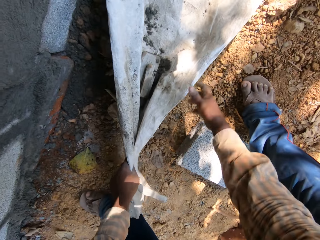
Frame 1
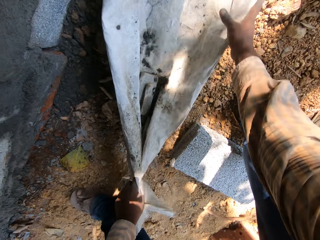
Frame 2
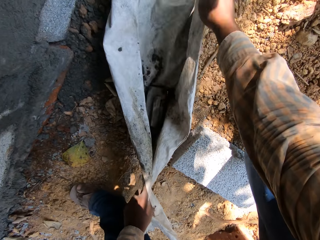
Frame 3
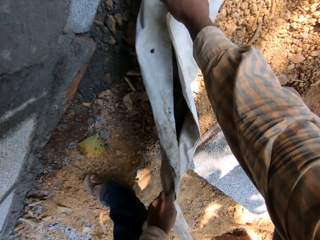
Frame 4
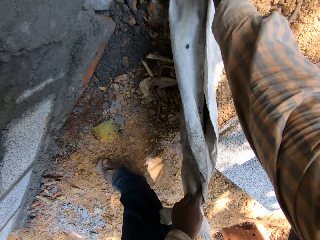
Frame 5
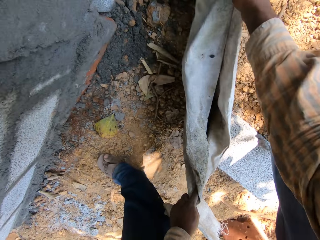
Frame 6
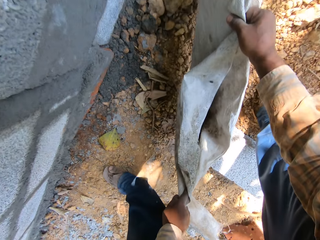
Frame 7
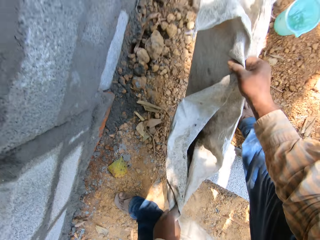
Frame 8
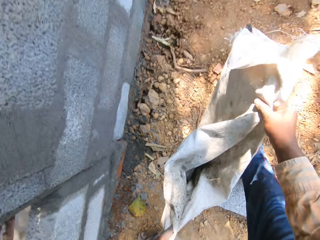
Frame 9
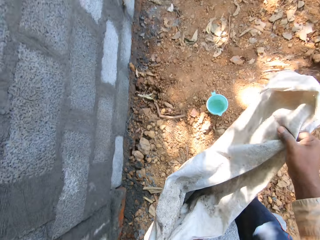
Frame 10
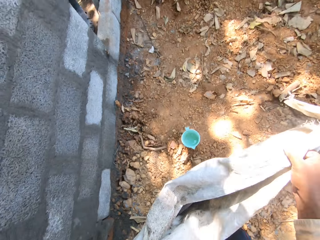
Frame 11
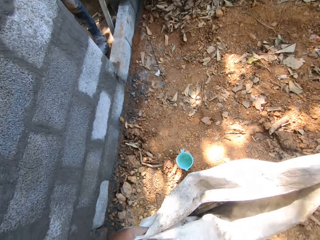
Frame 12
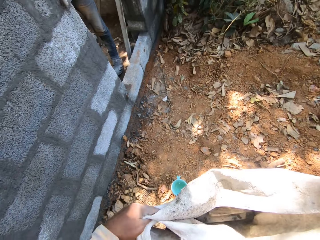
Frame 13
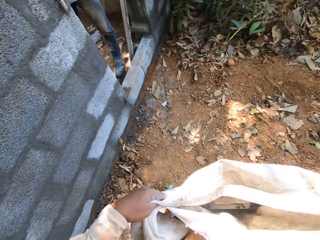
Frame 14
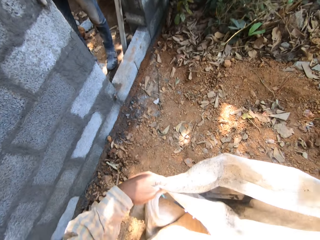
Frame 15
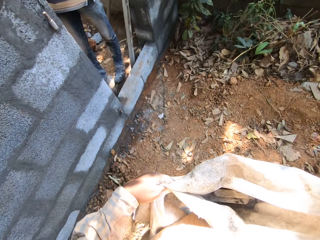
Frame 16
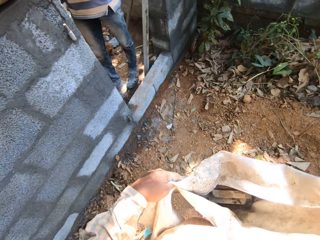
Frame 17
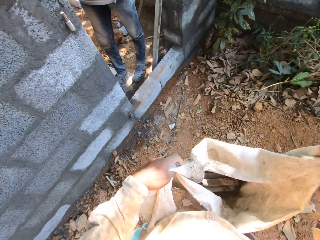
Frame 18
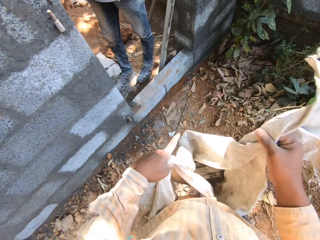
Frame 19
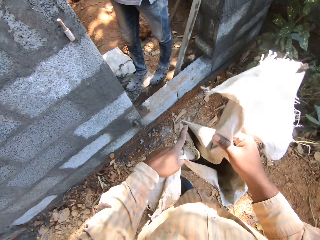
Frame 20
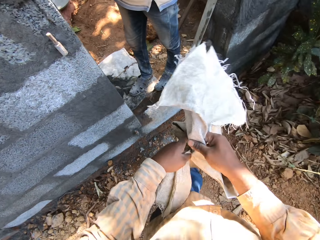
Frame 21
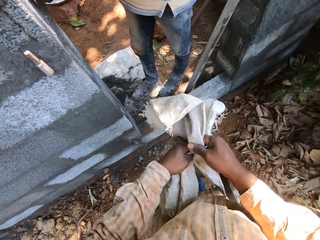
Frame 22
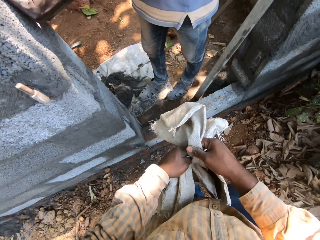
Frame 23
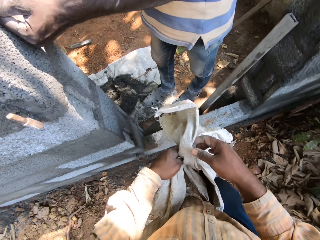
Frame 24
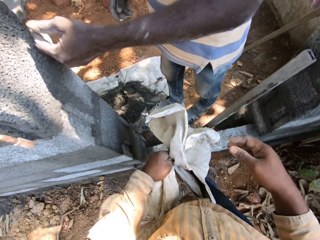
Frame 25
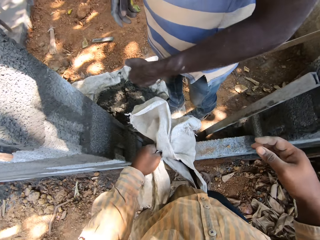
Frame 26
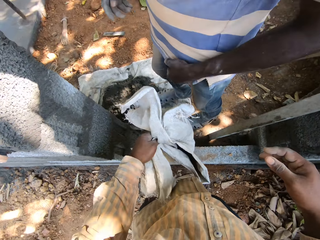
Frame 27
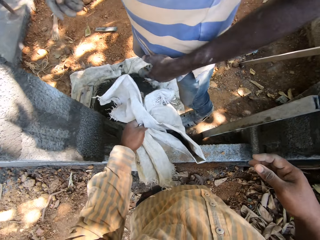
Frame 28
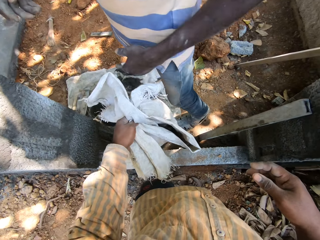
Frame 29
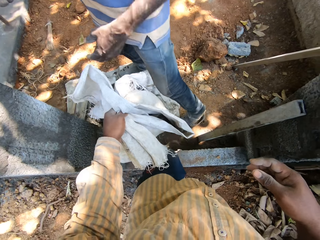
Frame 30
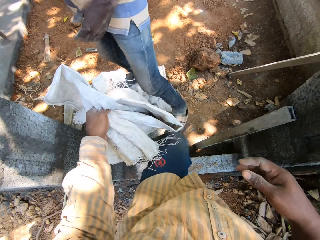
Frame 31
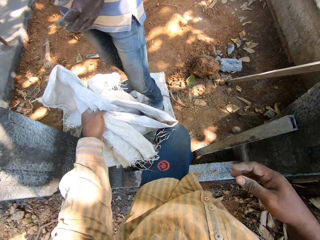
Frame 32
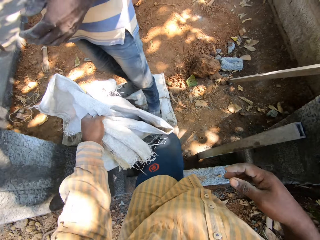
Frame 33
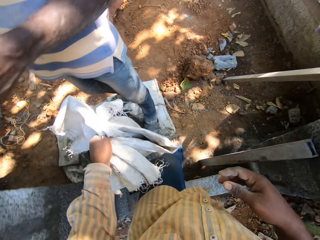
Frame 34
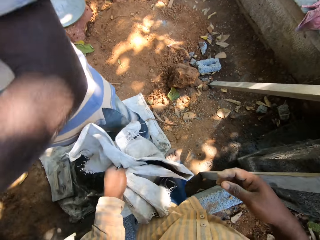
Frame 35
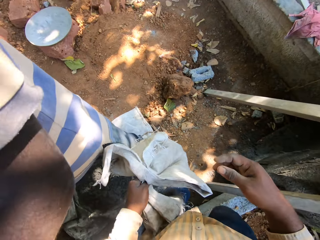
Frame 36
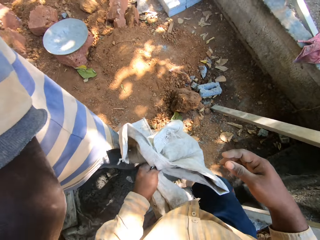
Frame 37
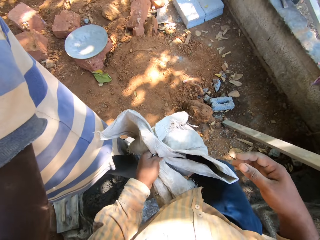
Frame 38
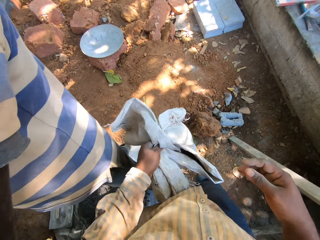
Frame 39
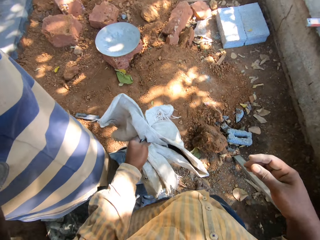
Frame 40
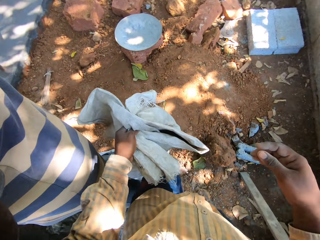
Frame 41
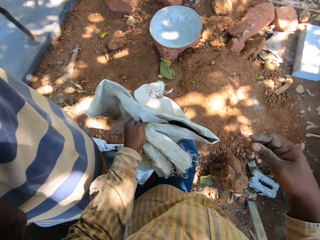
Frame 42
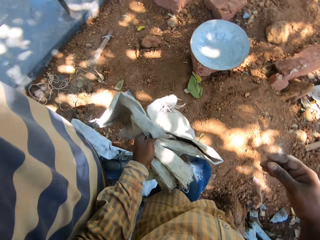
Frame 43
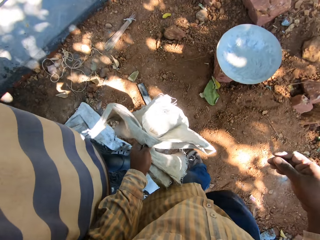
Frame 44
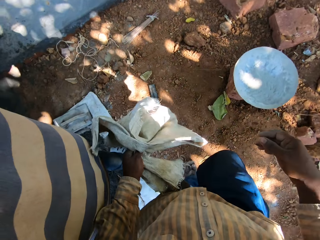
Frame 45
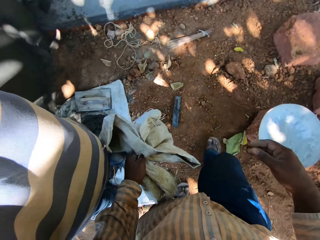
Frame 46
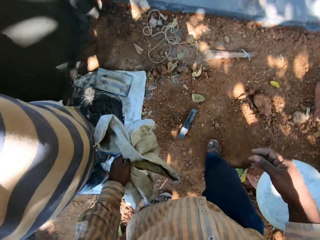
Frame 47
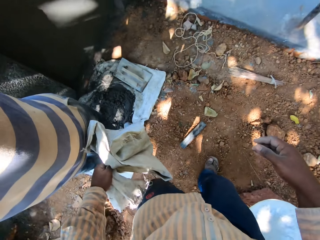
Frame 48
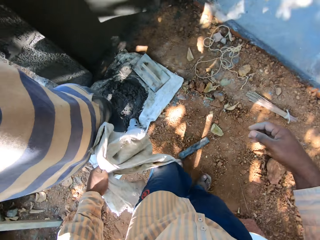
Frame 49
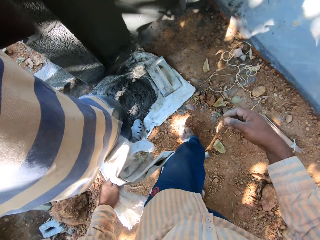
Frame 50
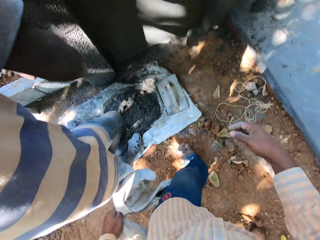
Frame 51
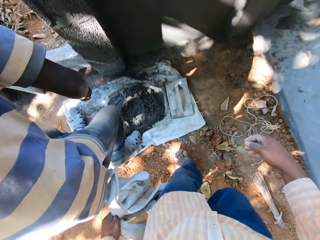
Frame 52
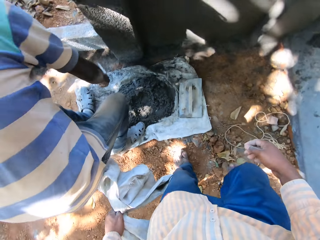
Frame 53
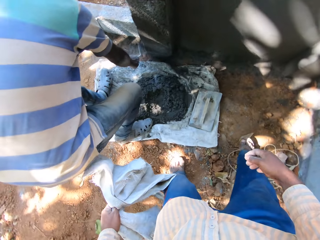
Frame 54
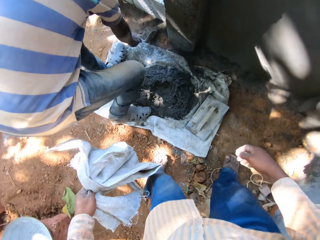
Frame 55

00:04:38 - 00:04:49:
The camera wearer walks around. They talk to a man.

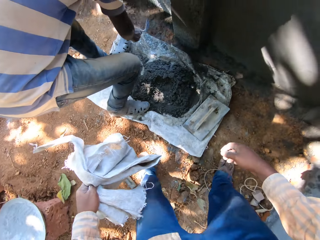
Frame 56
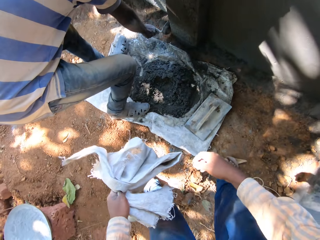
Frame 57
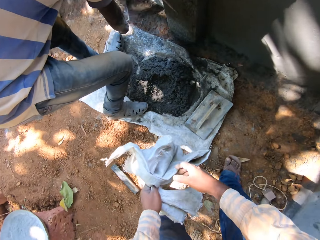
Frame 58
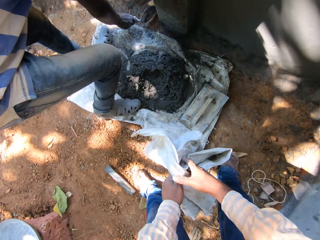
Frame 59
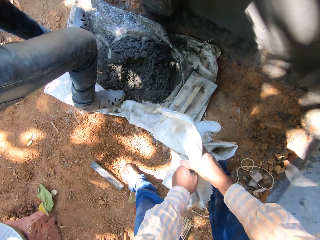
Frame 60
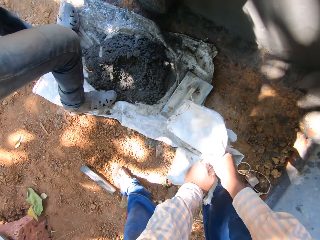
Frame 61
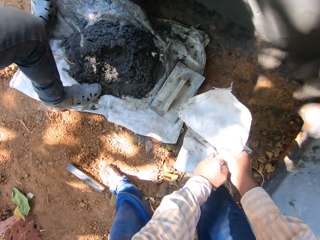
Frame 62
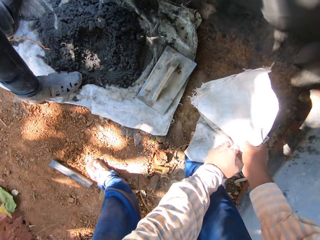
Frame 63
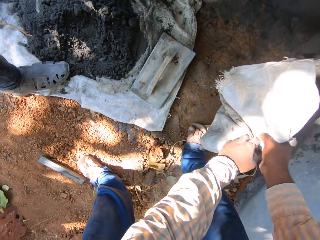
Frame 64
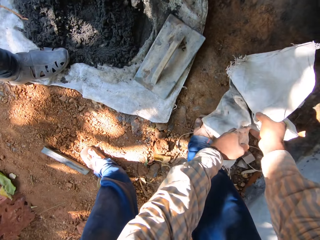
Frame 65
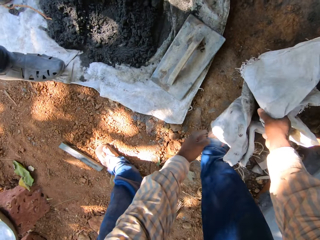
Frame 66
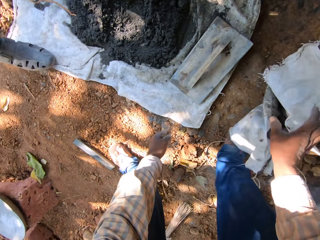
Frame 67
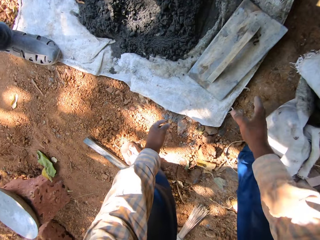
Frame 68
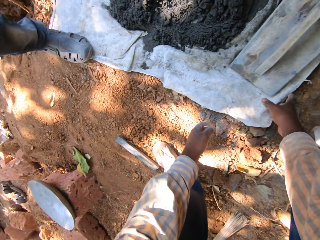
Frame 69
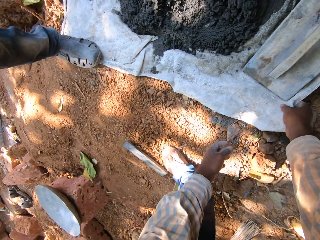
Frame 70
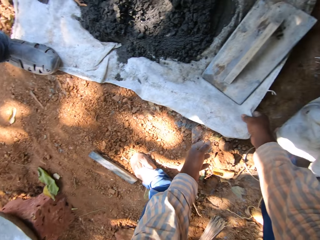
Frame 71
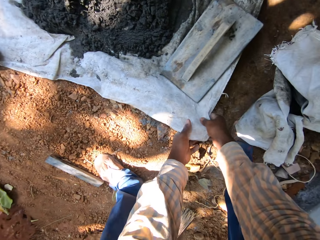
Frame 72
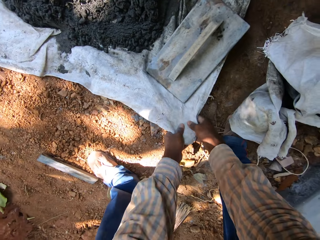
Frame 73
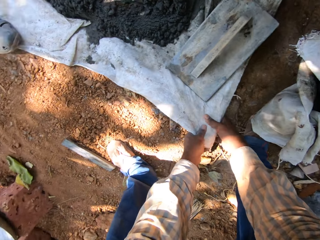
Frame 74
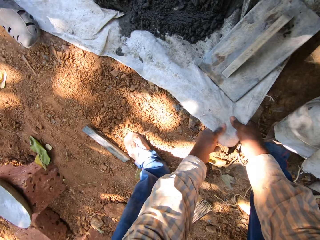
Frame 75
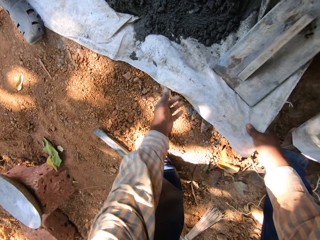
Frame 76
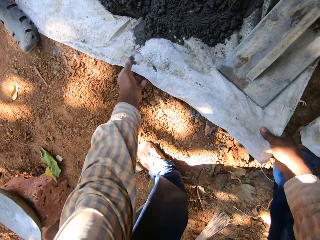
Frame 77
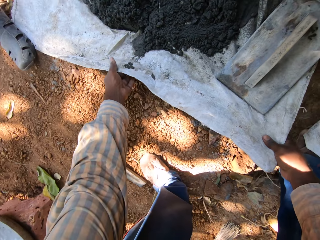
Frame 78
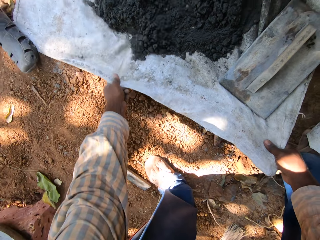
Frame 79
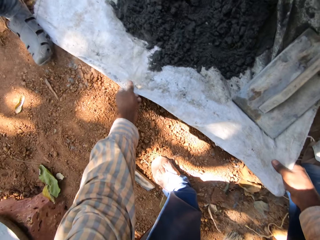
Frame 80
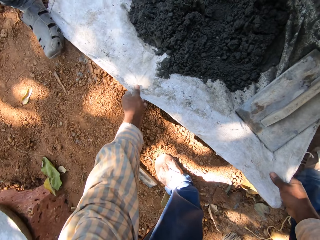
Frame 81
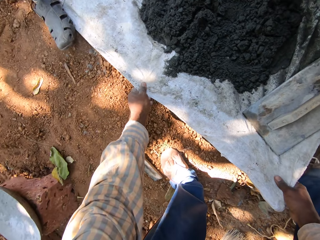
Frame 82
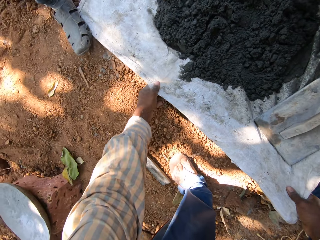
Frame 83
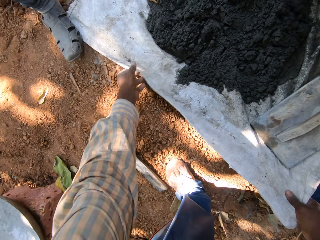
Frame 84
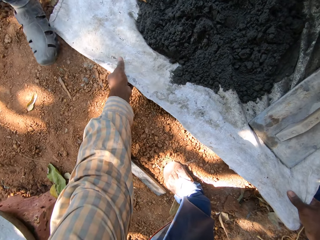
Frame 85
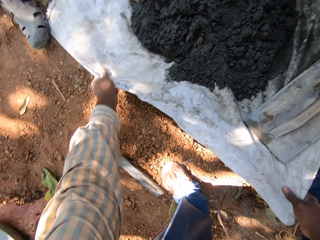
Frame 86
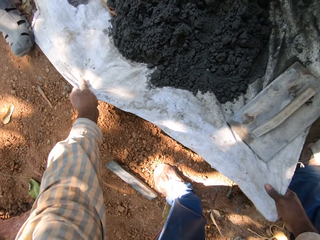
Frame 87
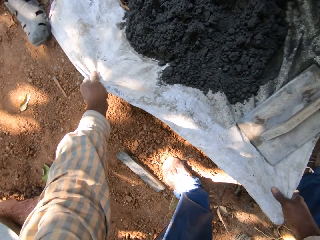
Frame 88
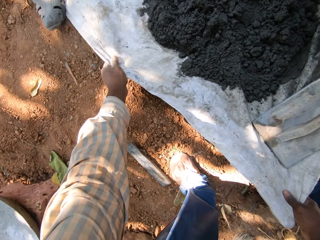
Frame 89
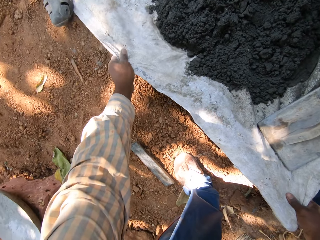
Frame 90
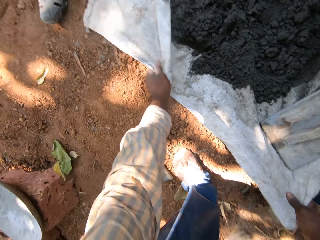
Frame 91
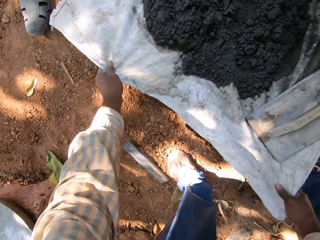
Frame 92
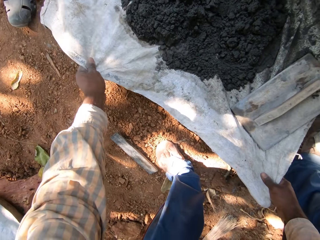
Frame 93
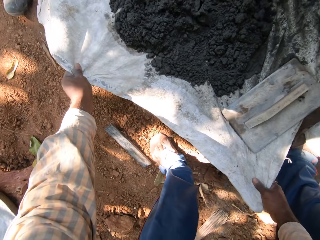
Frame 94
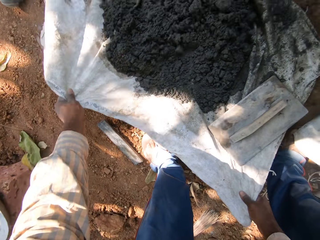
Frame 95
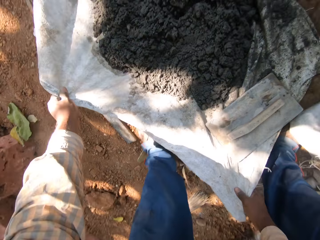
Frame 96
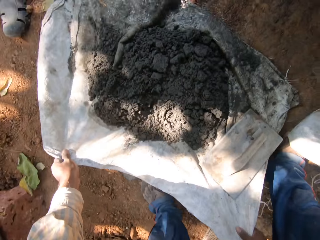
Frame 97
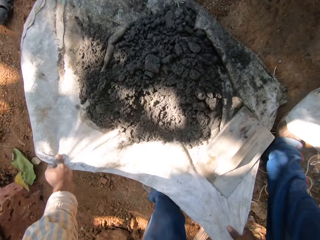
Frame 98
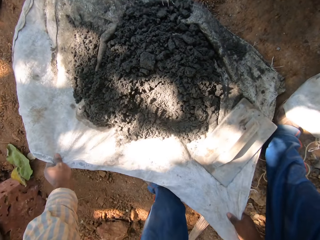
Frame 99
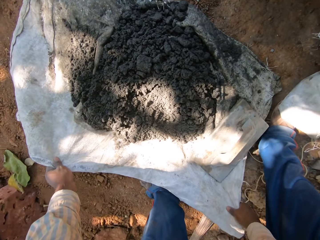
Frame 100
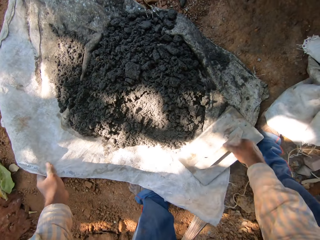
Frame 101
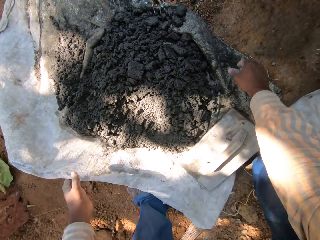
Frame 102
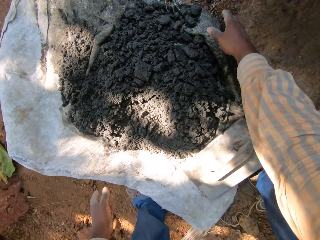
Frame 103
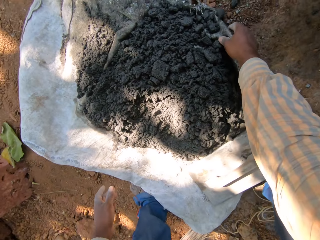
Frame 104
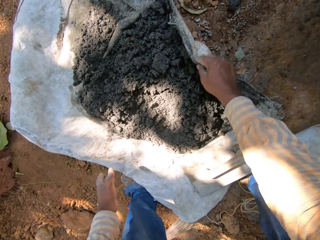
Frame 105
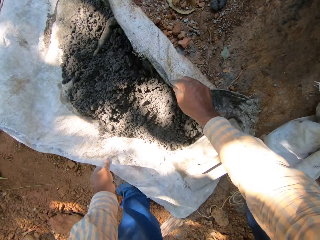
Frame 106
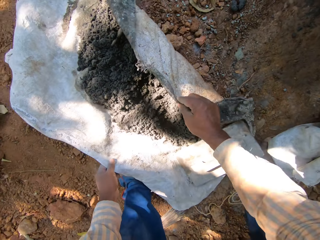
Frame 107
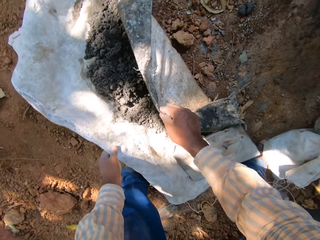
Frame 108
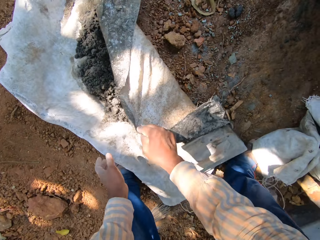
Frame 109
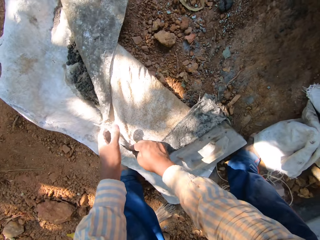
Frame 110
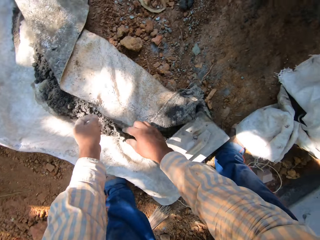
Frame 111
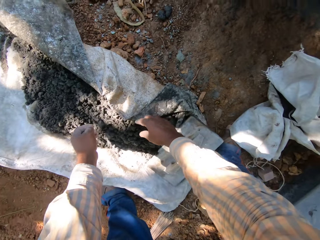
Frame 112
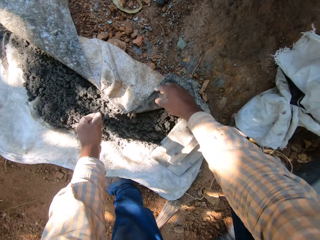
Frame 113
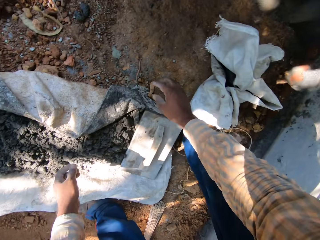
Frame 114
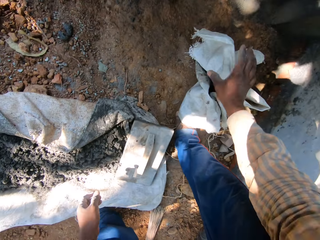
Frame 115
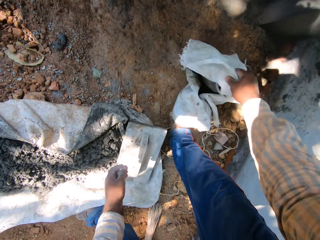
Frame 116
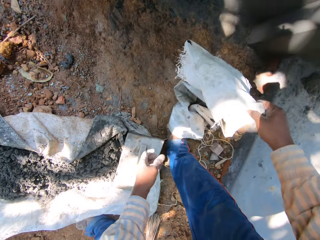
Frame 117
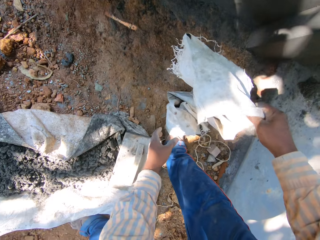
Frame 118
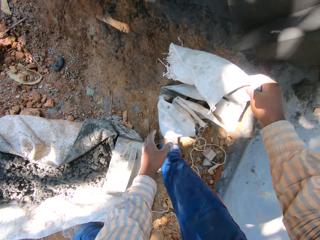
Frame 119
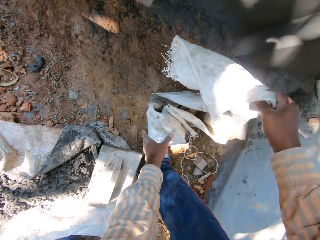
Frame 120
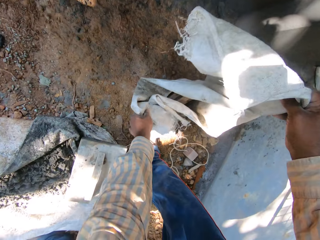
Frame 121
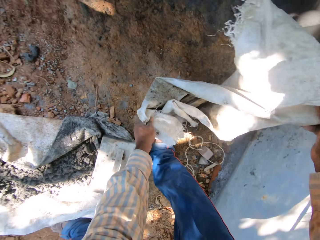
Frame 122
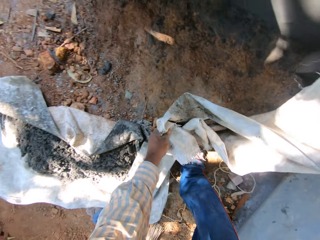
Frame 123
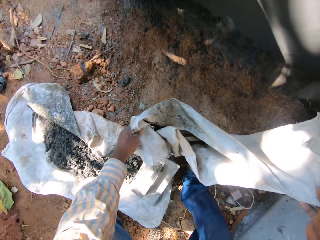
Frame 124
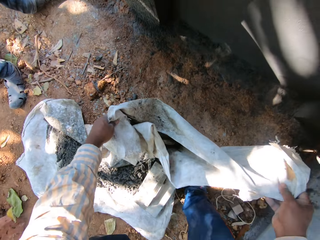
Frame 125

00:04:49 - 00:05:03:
The camera wearer drops the sack on the ground with both his hands. He drags the sack on the ground with both his hands. He folds the sack with his right hand. He moves the sack. He interacts with a man. He moves the sack on the ground with both his hands.
